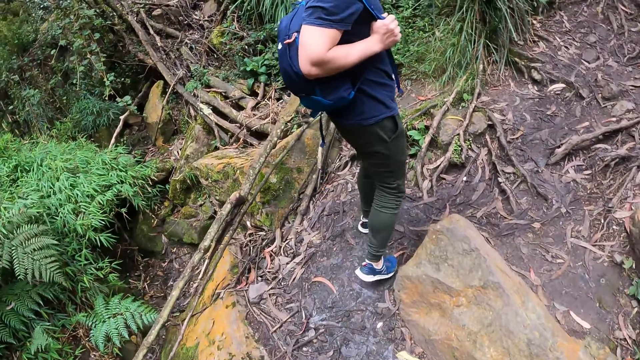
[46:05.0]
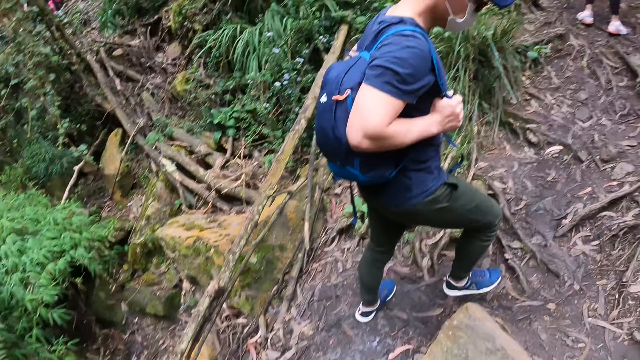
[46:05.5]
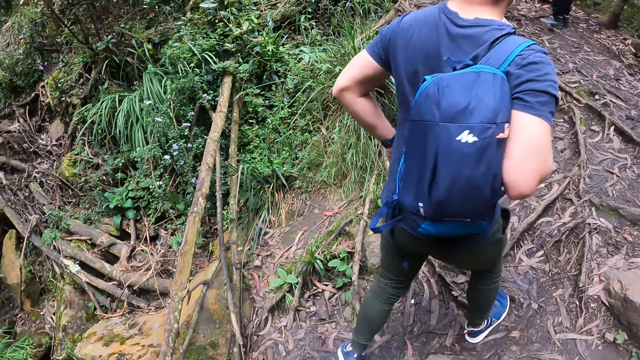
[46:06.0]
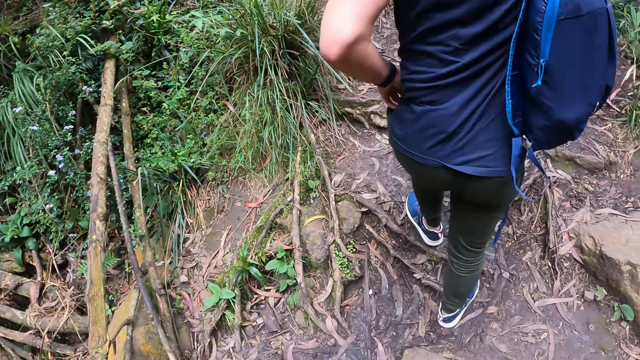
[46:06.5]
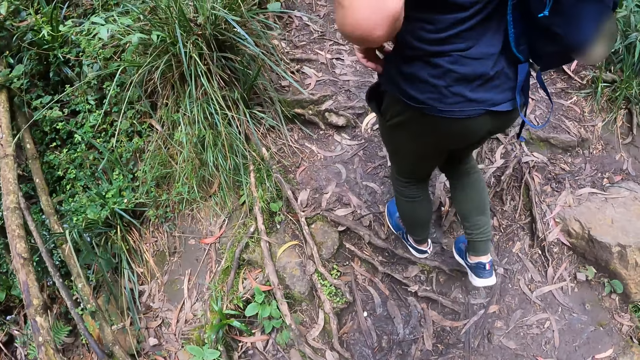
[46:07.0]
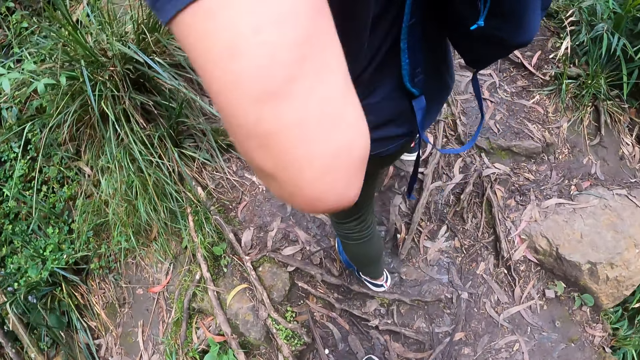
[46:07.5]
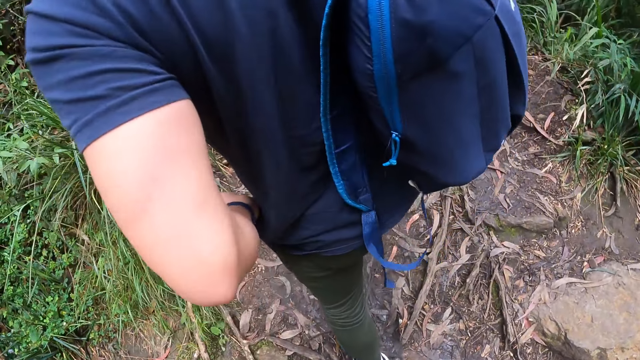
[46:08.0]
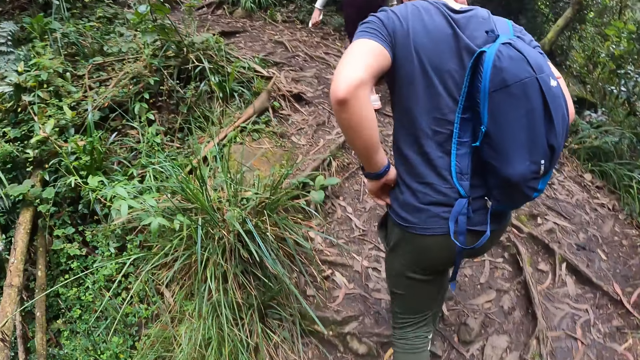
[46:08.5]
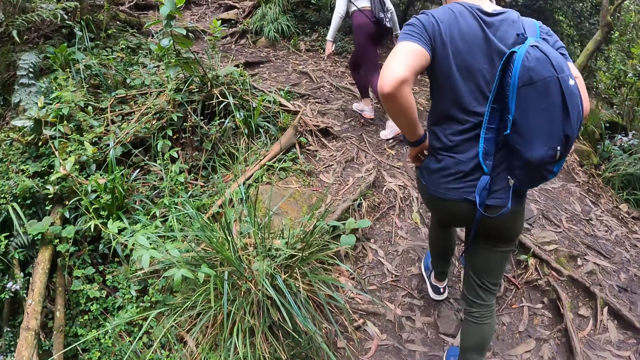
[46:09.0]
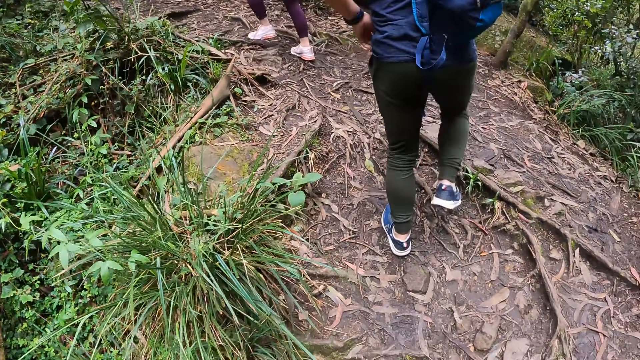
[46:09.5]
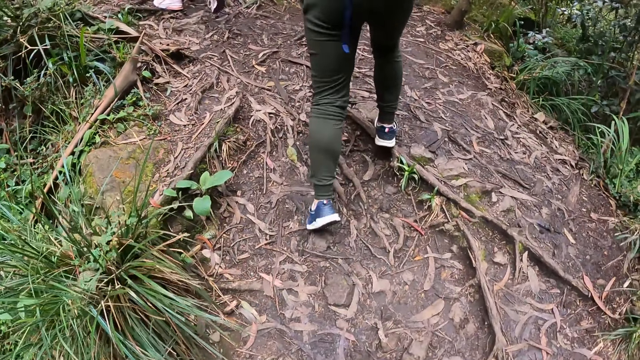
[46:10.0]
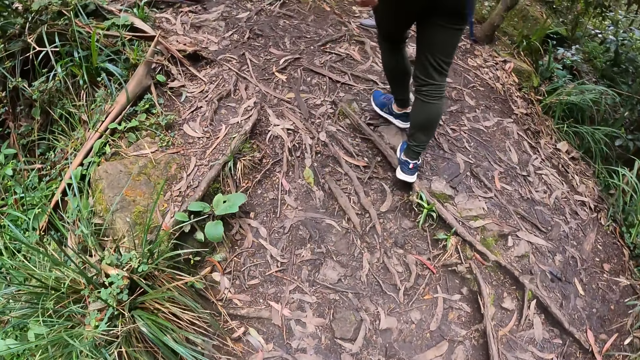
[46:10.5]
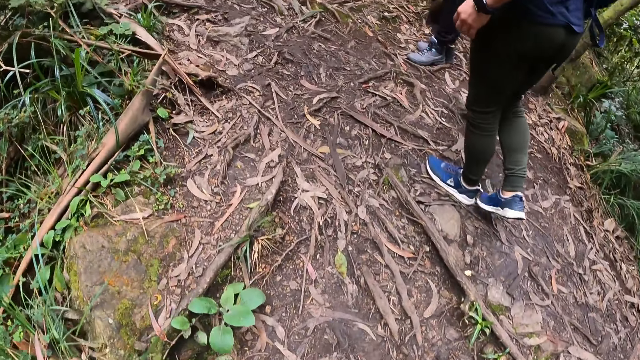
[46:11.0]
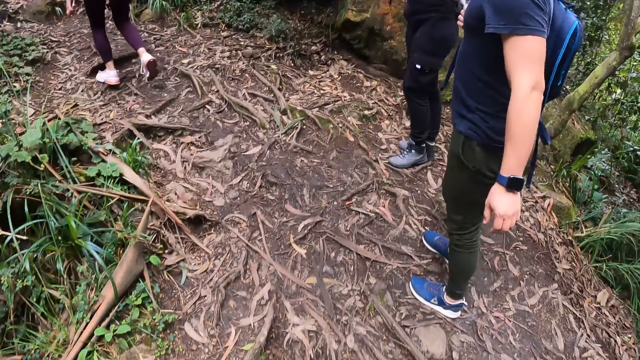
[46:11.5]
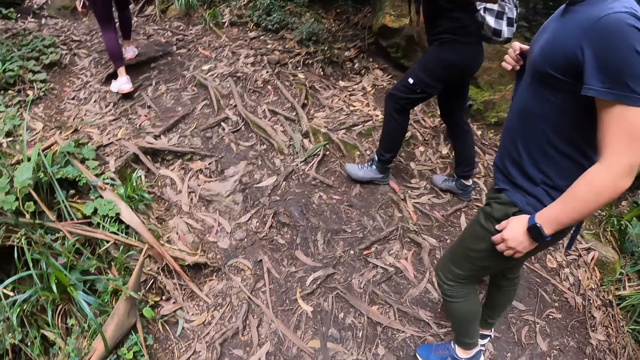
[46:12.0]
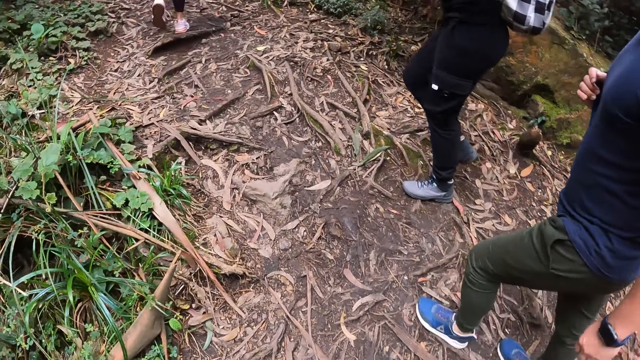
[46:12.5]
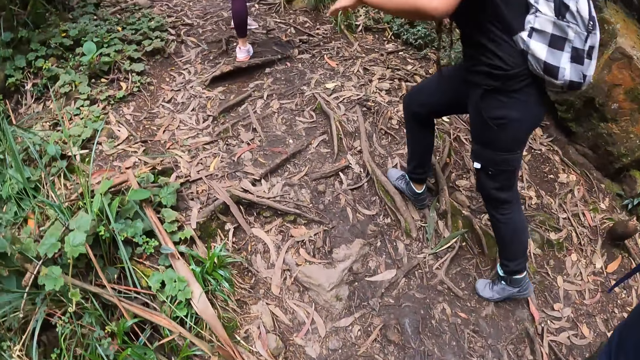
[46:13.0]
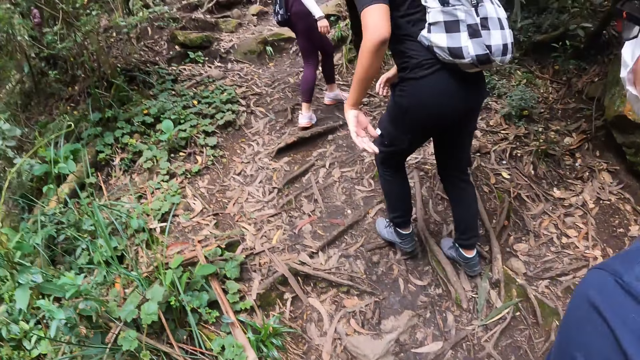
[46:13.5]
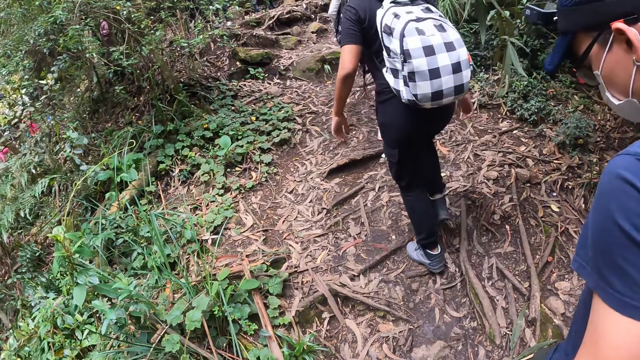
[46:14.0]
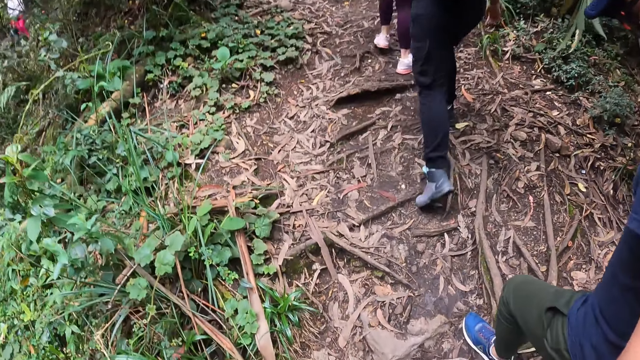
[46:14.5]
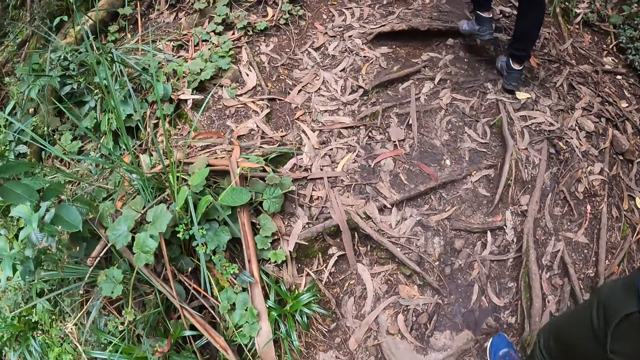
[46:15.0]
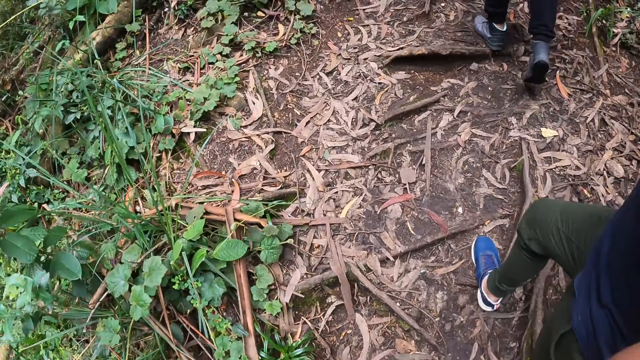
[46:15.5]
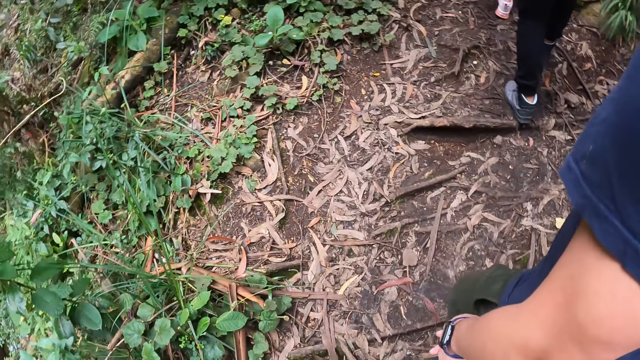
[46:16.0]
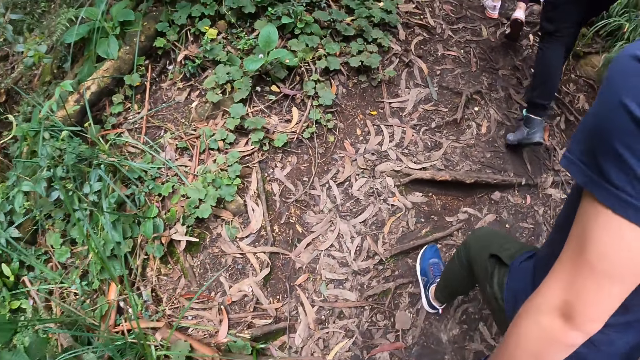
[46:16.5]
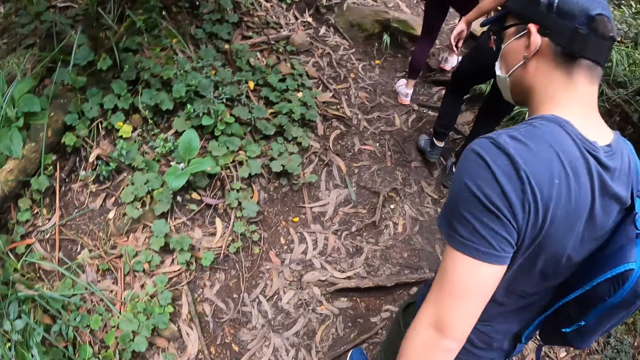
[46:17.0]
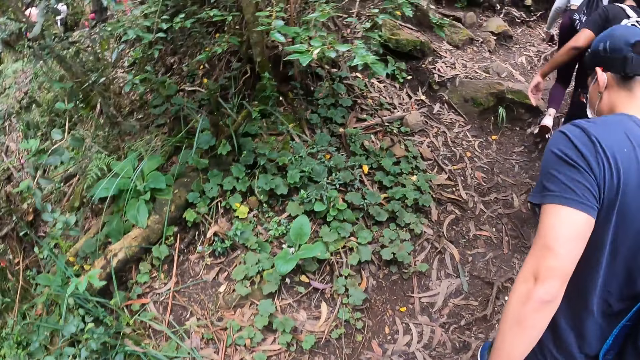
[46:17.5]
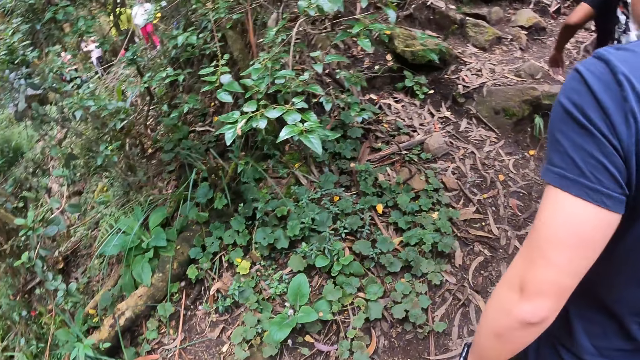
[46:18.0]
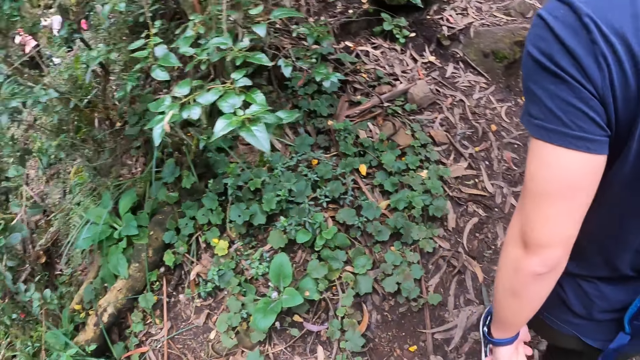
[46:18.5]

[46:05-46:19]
A man walks ahead of the camera wearer. The man holds a cloth with the left hand. The man walks ahead of the camera wearer. The camera wearer holds the man on his left hand with her right hand. She walks on the compound.

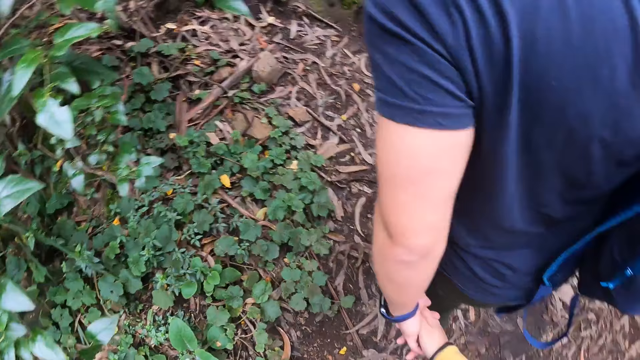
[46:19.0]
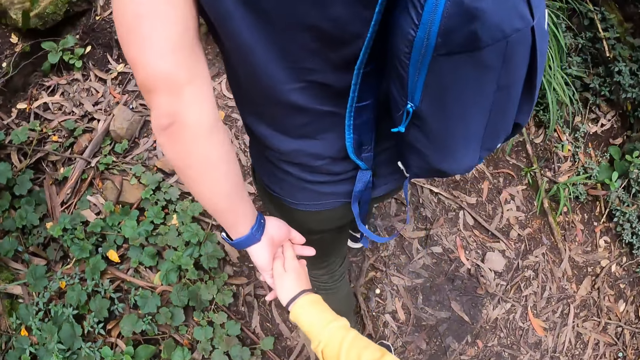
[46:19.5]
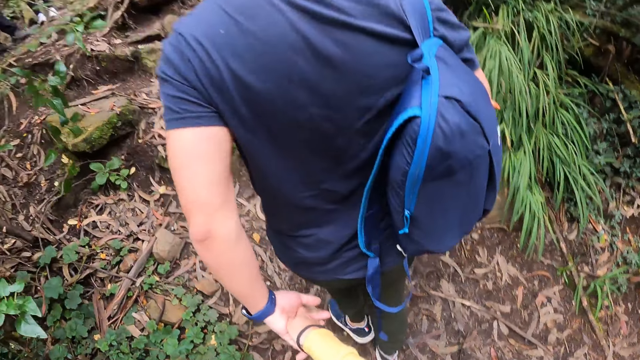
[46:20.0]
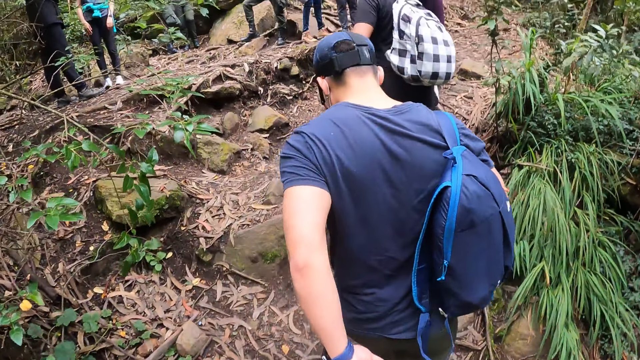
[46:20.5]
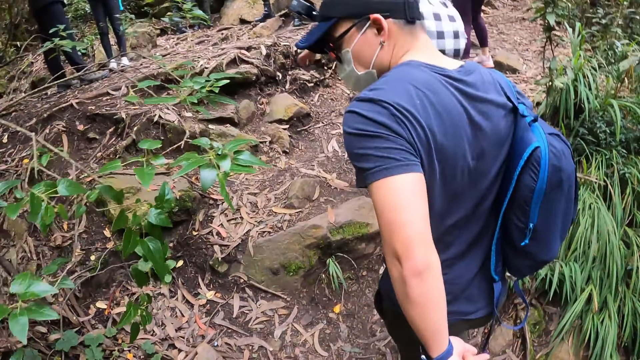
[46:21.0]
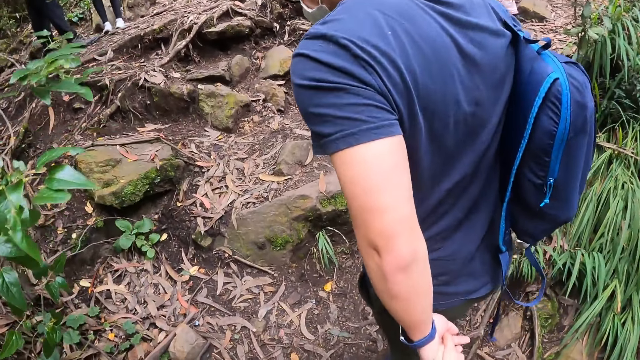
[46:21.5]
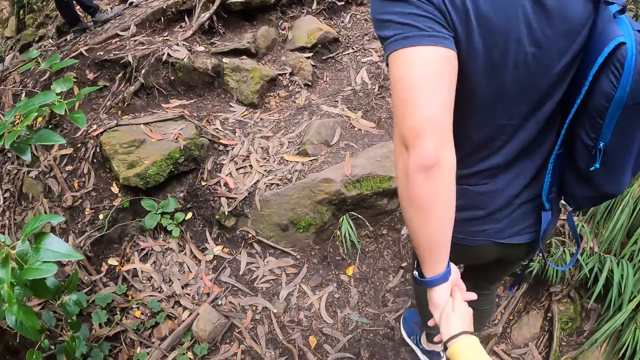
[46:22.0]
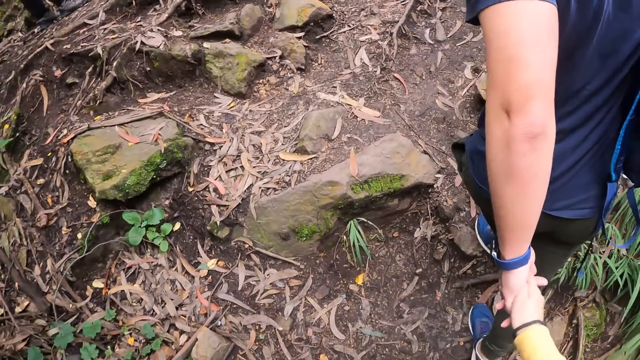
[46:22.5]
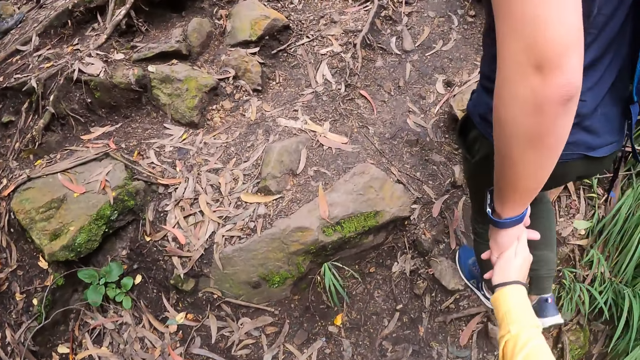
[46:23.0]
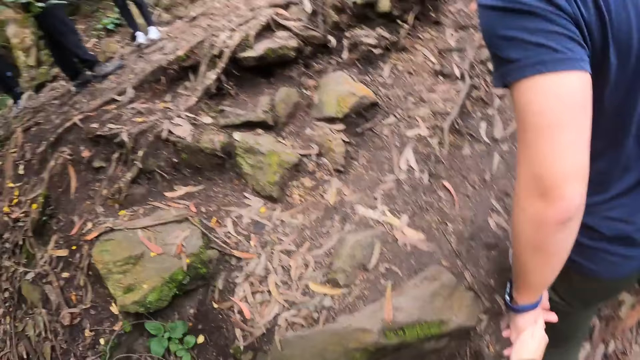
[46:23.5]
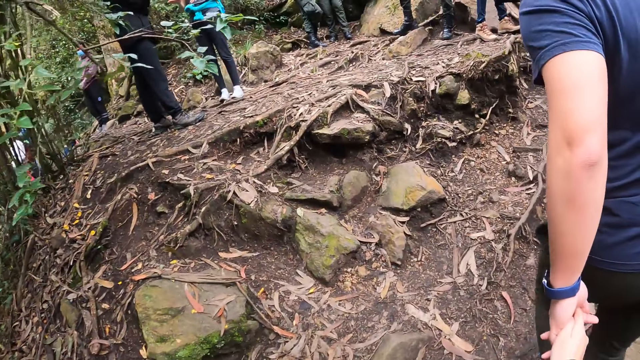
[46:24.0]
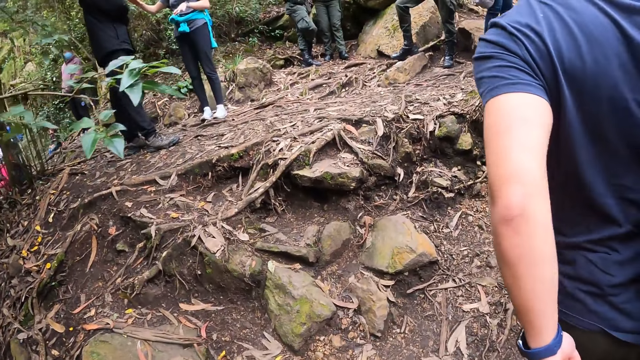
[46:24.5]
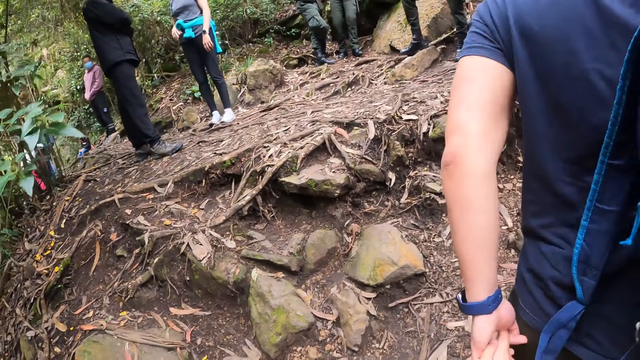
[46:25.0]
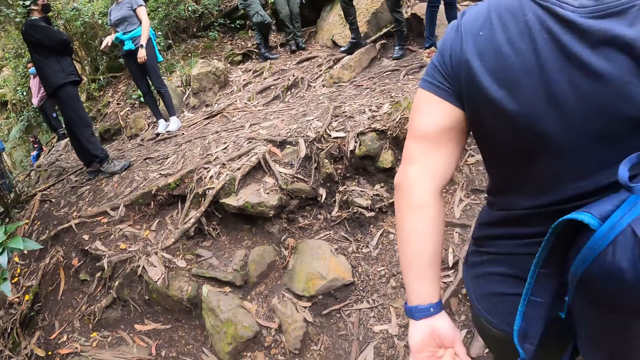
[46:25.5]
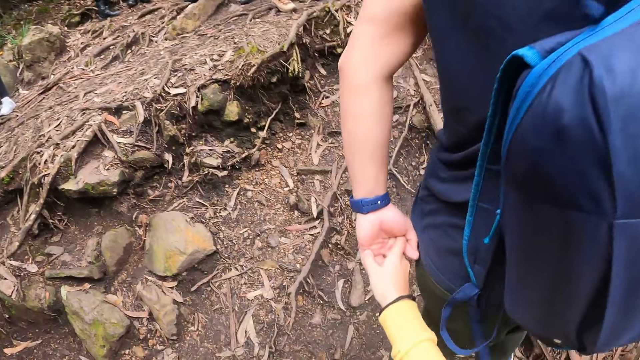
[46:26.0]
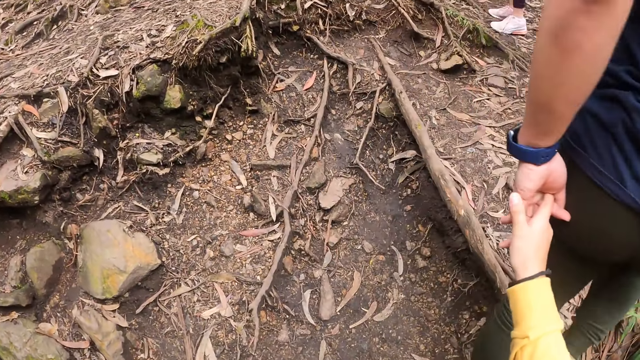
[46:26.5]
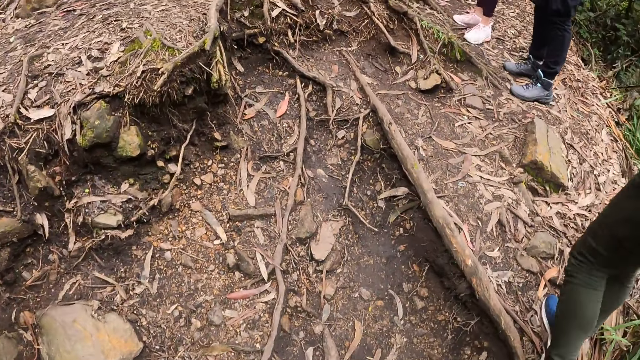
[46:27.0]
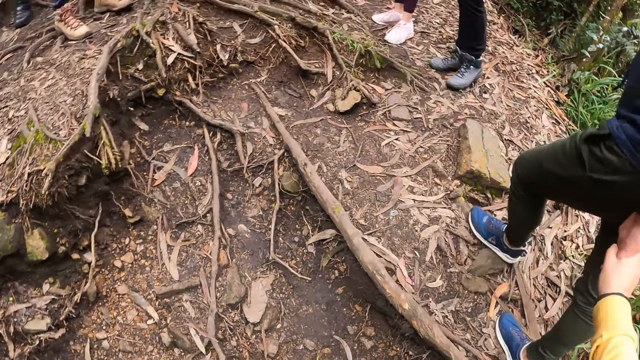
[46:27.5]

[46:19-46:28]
A person holds the camera wearer's hand. The camera wearer walks on the compound with the person.
